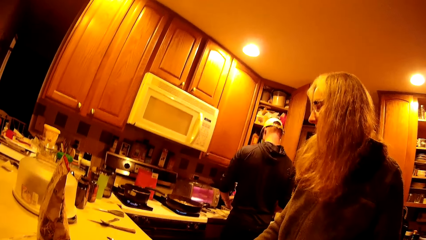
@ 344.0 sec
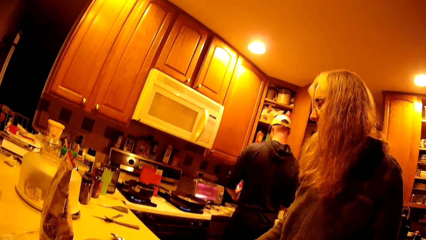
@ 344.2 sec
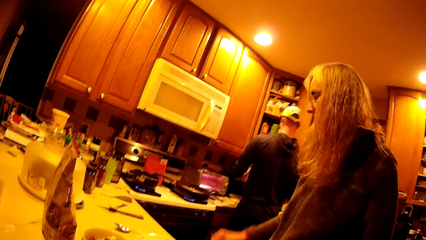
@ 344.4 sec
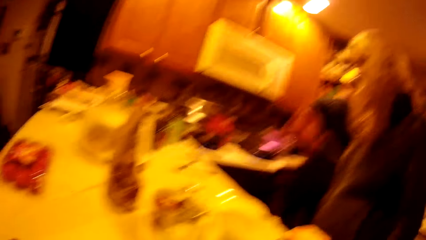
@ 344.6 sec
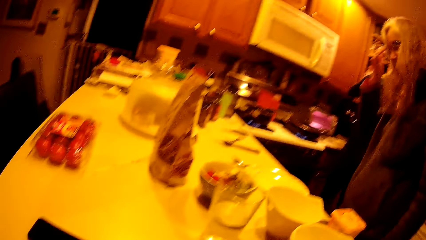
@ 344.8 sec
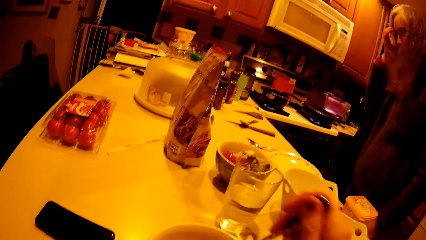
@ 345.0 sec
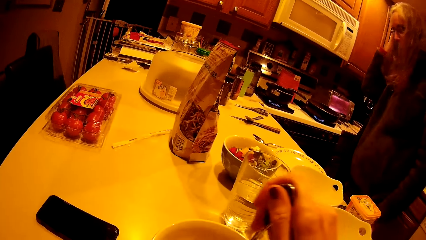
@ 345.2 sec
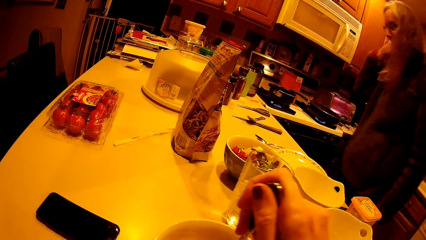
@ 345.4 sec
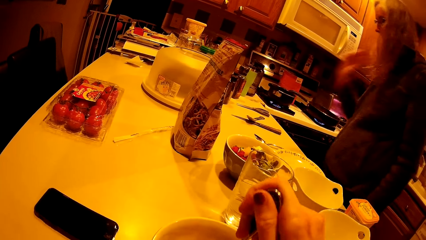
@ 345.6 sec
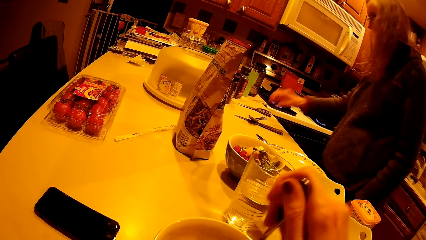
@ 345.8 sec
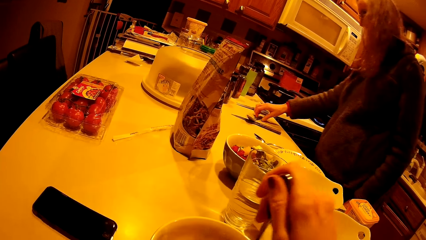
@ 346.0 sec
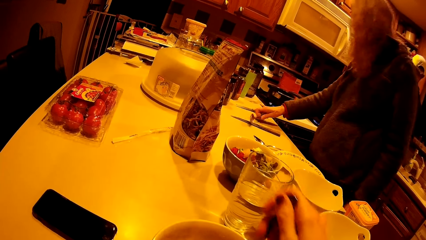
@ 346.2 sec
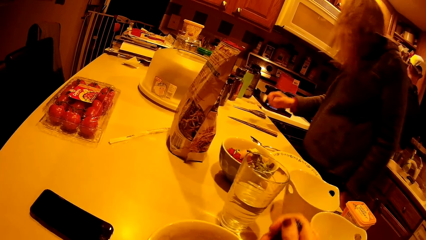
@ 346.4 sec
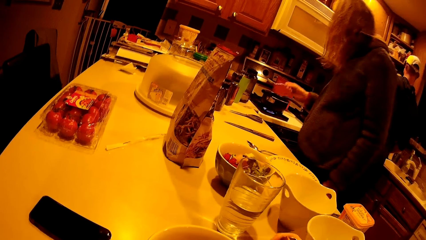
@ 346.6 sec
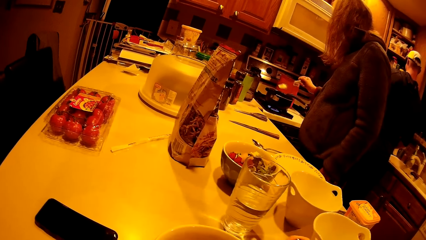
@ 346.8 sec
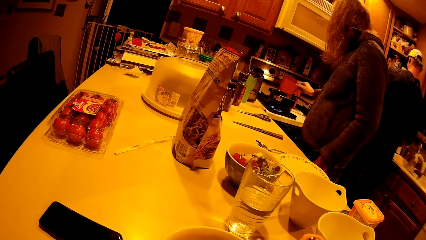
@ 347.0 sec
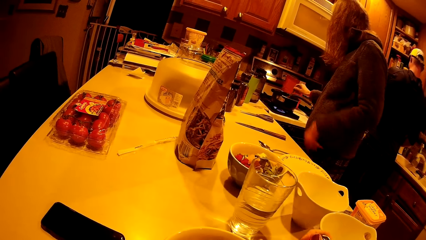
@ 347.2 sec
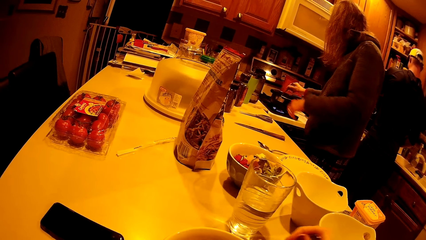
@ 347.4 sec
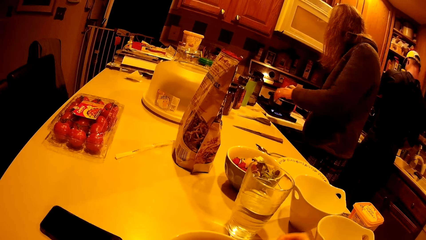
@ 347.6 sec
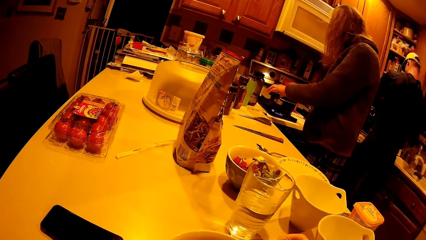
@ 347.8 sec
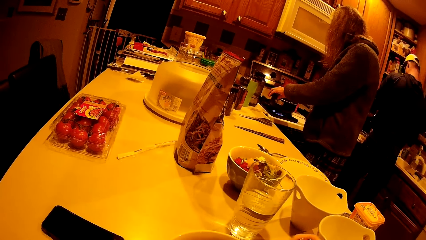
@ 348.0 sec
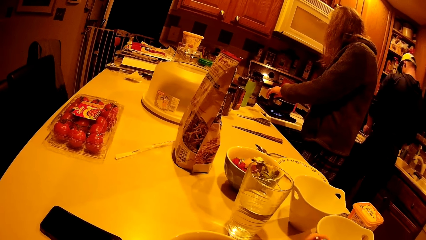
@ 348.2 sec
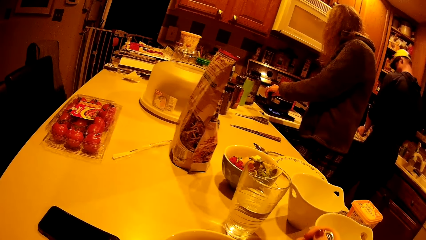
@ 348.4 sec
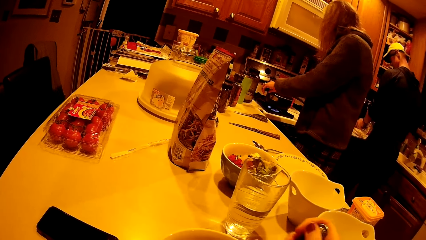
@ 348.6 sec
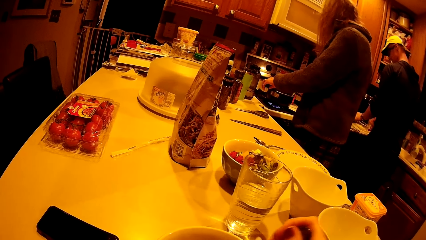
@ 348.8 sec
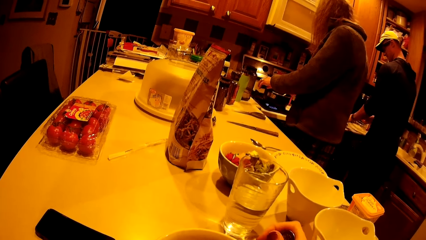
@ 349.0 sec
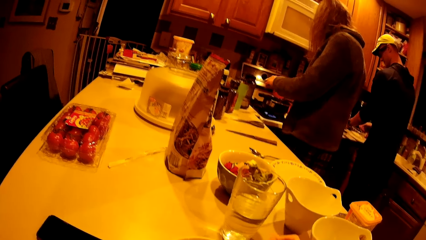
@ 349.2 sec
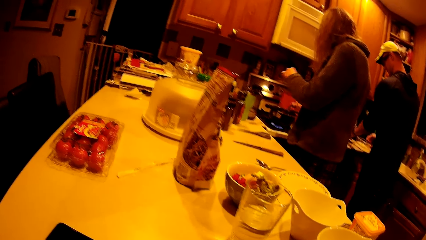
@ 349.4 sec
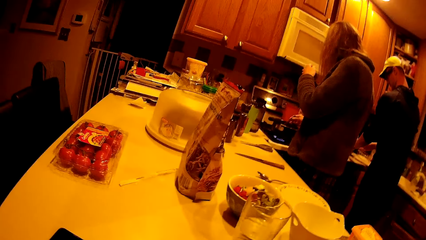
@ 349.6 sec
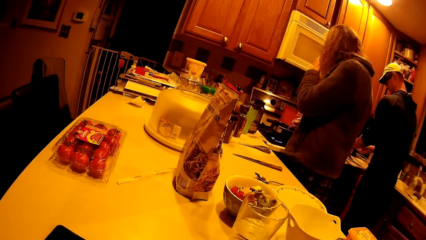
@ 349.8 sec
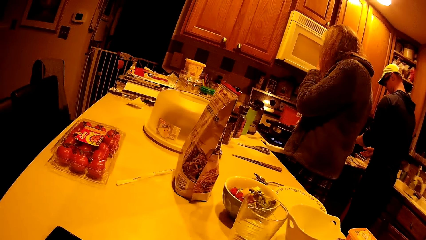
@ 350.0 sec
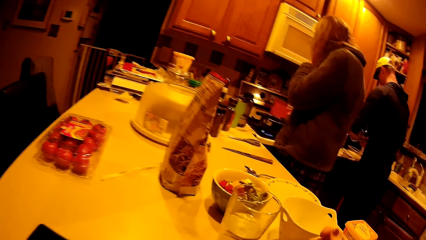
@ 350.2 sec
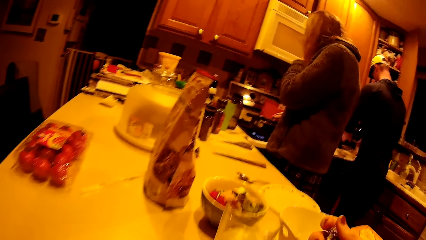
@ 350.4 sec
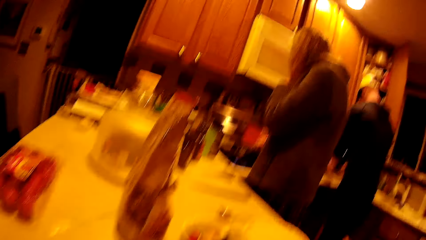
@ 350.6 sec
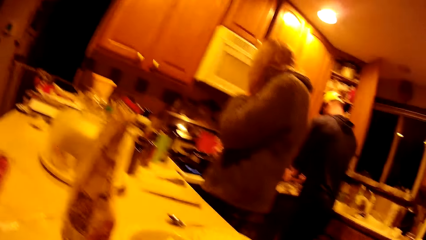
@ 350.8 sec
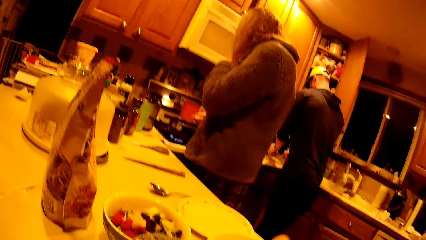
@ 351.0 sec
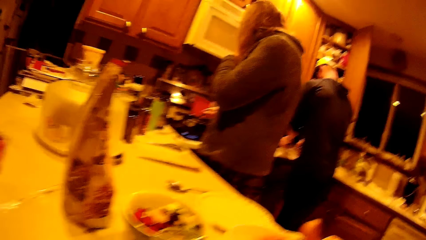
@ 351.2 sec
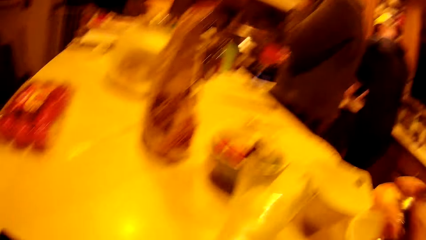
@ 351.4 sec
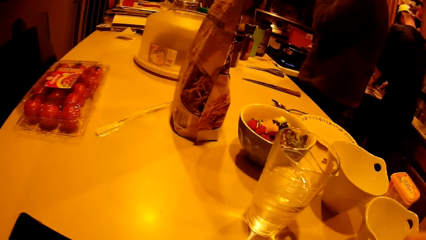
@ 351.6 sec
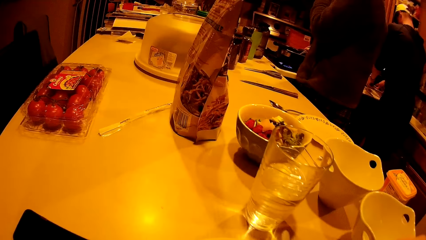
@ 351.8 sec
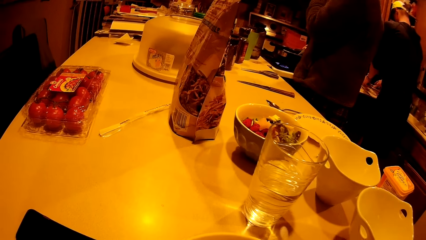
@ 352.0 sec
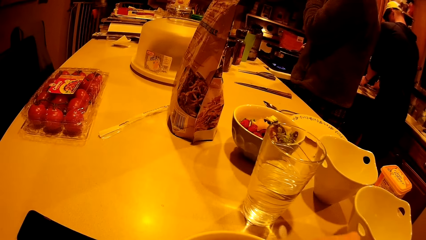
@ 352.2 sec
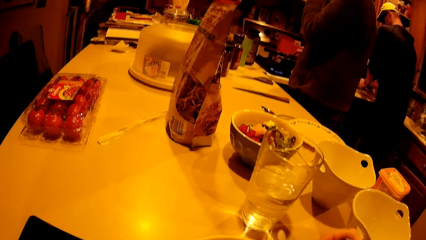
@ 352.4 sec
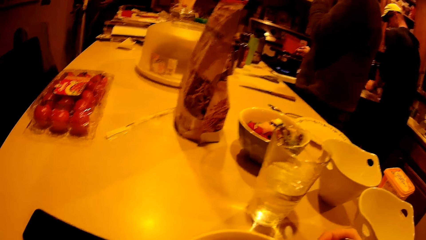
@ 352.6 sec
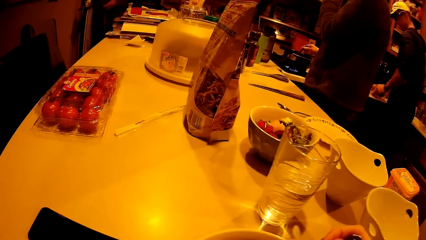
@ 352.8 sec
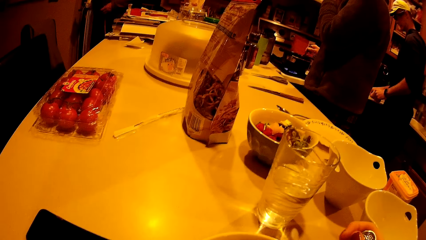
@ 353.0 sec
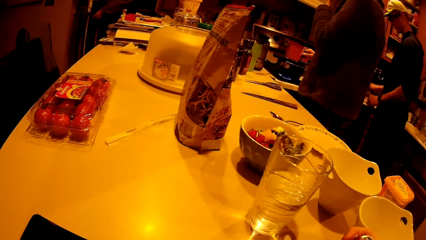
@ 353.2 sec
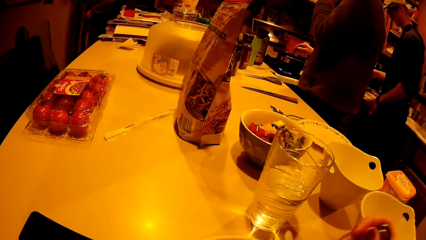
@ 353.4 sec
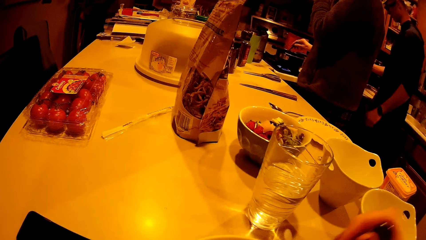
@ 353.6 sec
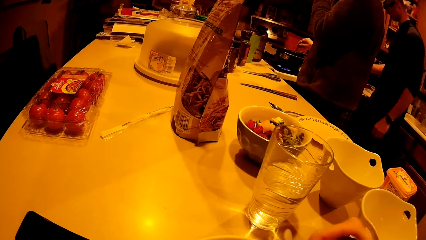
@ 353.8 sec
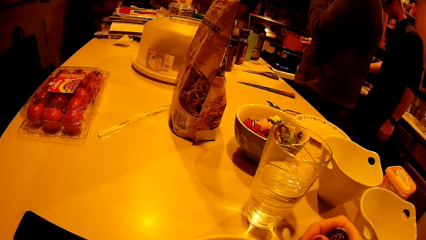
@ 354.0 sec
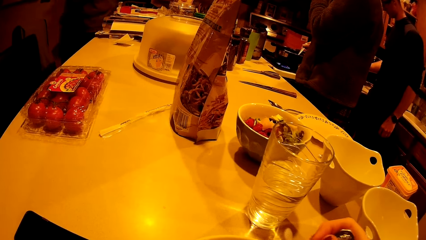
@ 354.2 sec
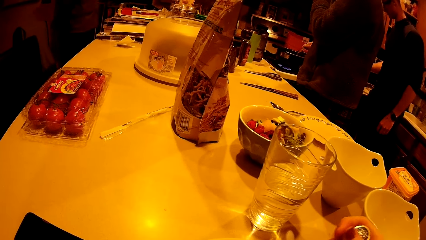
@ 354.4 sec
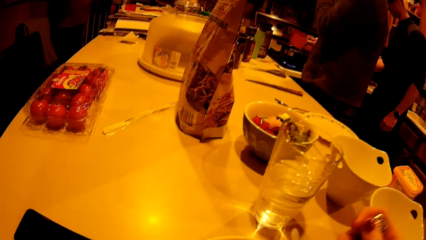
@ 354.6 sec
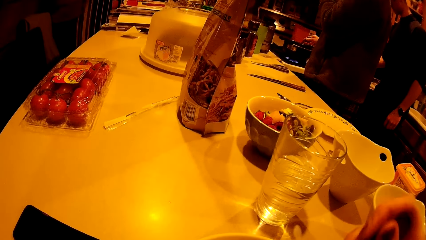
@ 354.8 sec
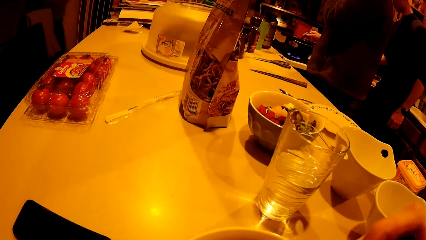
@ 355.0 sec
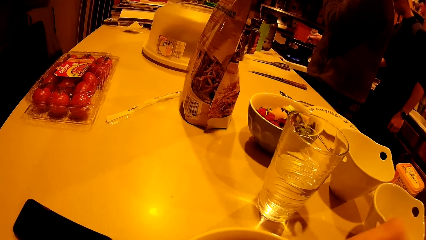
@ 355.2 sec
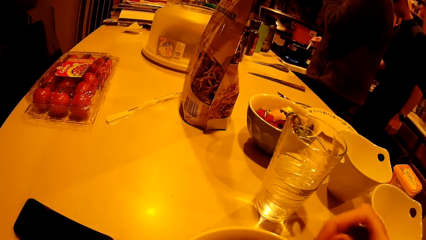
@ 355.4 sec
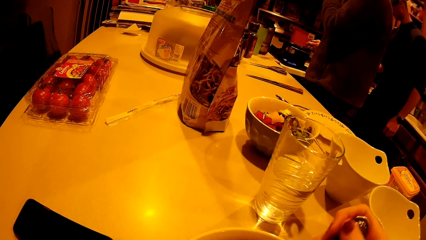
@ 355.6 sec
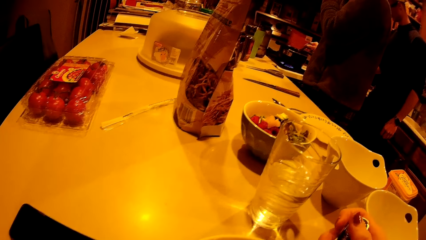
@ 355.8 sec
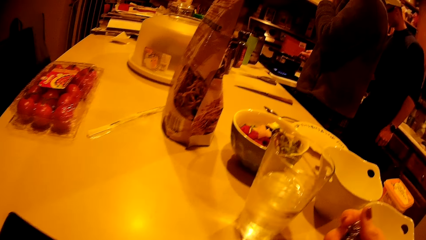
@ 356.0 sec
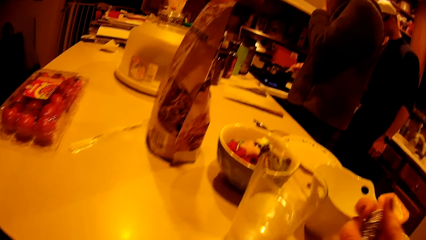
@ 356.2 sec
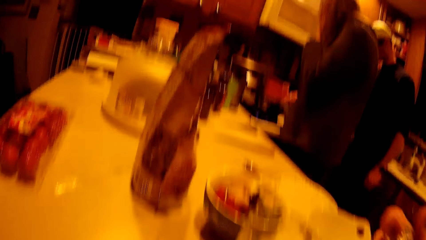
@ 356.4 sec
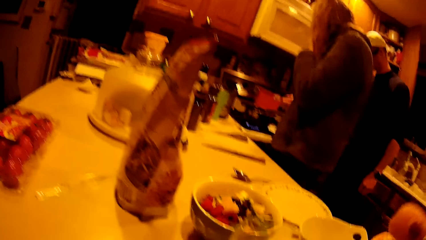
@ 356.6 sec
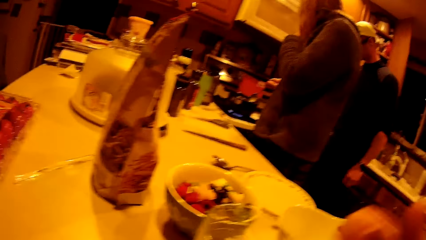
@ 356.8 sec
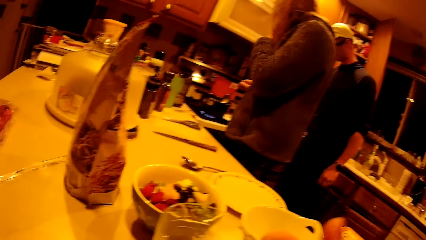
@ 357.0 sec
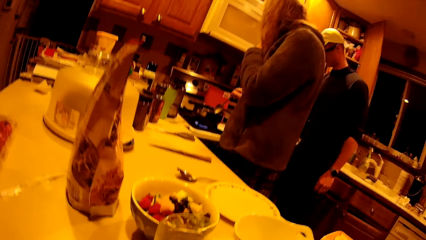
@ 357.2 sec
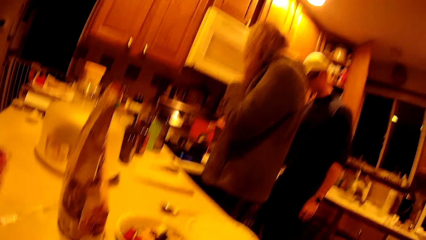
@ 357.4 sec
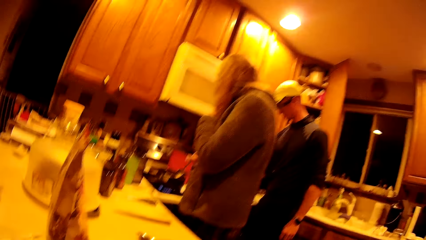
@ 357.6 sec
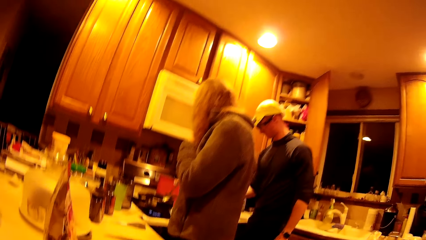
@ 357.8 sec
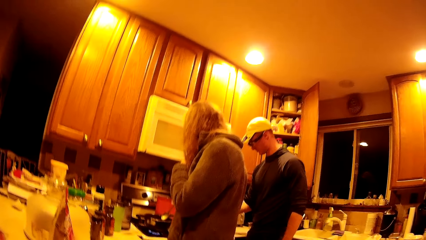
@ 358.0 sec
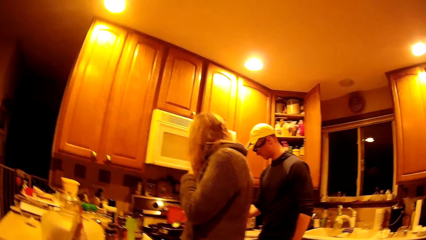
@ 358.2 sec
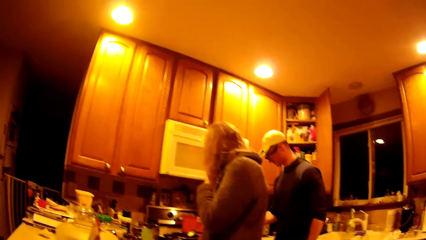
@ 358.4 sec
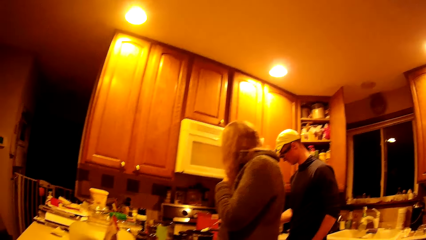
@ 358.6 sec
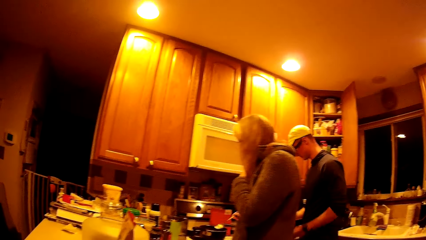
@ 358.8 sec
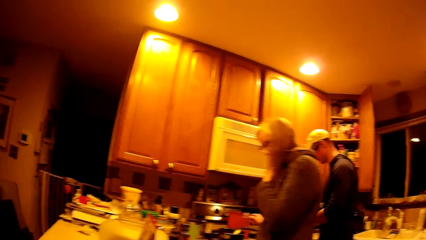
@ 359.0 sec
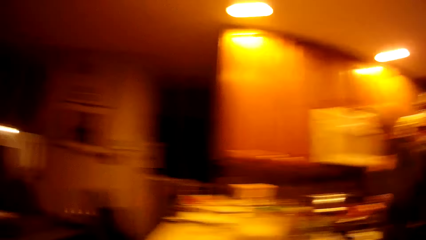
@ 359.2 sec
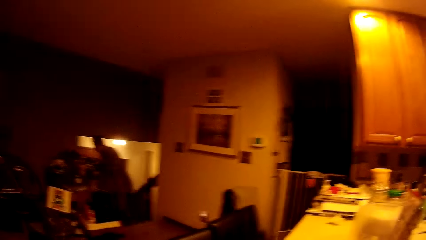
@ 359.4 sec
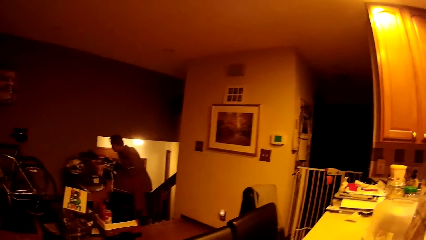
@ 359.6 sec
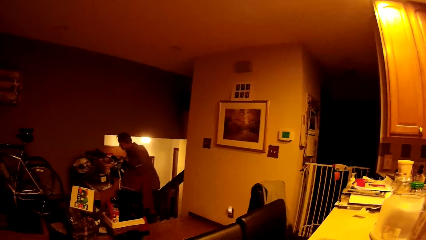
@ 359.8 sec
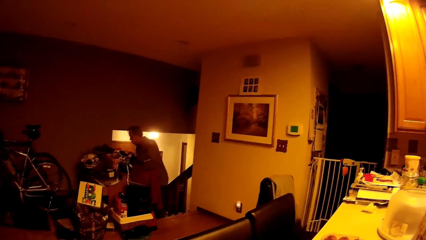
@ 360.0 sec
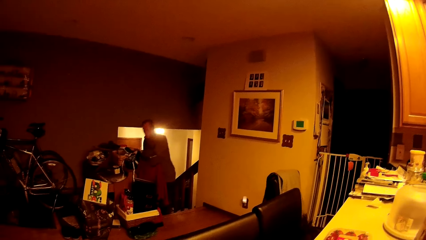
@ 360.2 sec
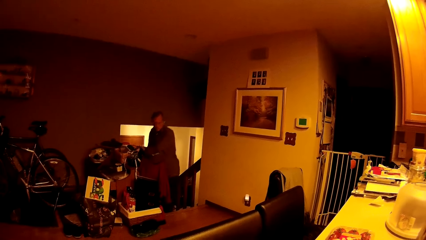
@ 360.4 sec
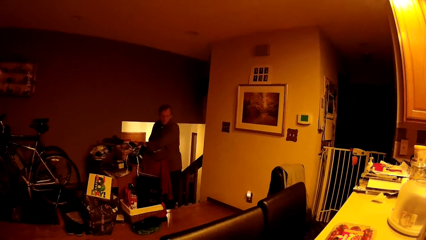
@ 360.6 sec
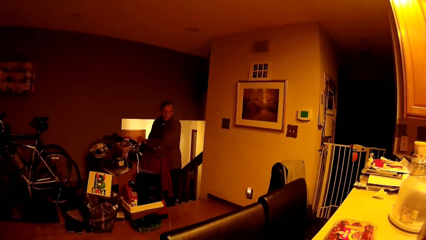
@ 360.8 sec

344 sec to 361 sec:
The woman picks up a spoon from the kitchen counter with her right hand. The woman stirs the second saucepan with the spoon in her right hand. A man walks into the house. The woman hits the spoon on the second saucepan with her right hand.
